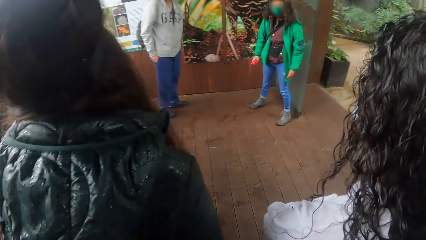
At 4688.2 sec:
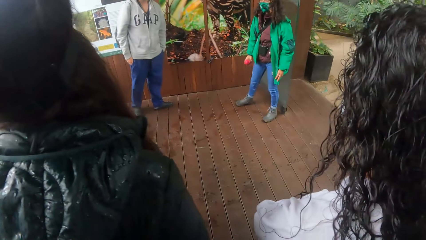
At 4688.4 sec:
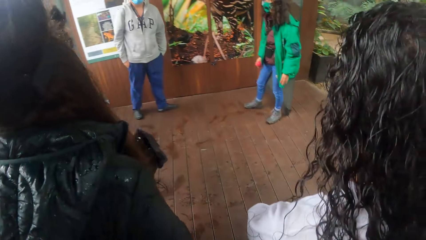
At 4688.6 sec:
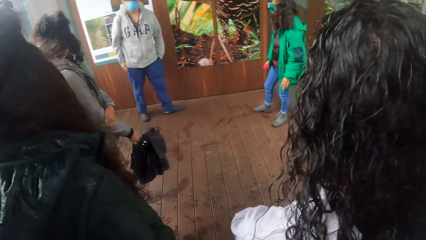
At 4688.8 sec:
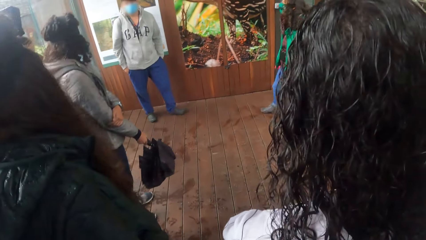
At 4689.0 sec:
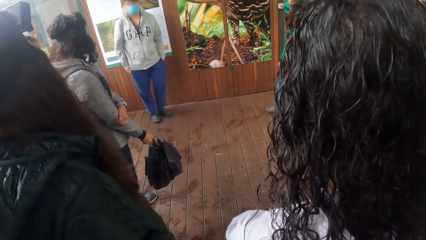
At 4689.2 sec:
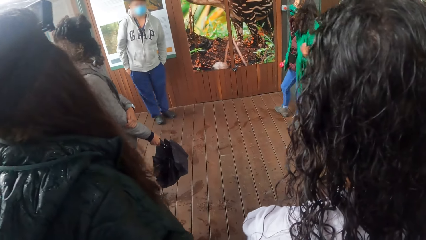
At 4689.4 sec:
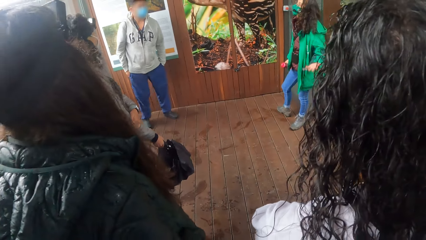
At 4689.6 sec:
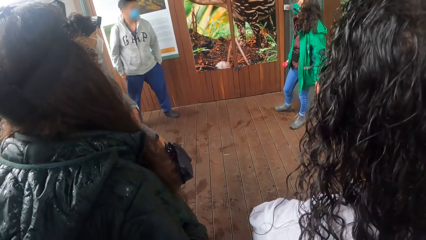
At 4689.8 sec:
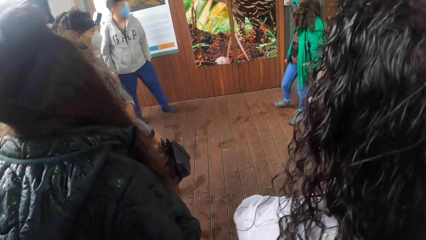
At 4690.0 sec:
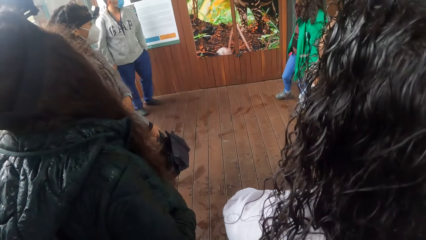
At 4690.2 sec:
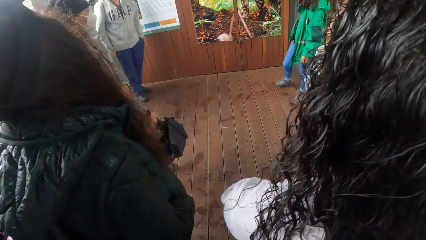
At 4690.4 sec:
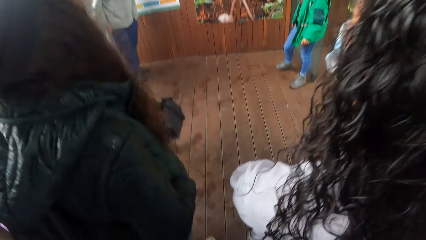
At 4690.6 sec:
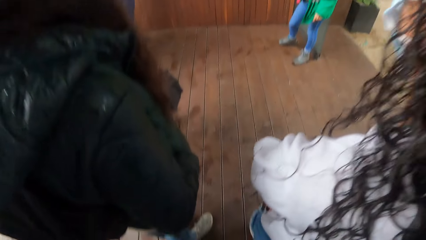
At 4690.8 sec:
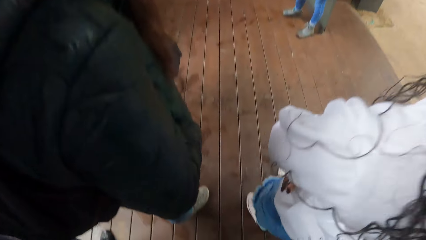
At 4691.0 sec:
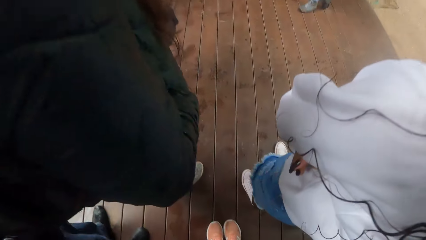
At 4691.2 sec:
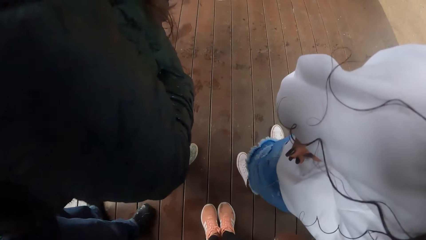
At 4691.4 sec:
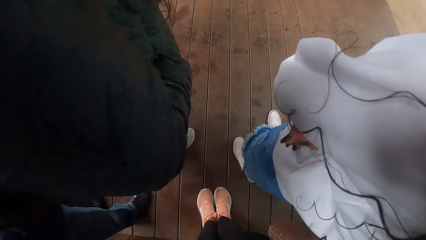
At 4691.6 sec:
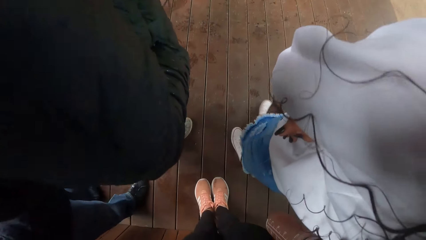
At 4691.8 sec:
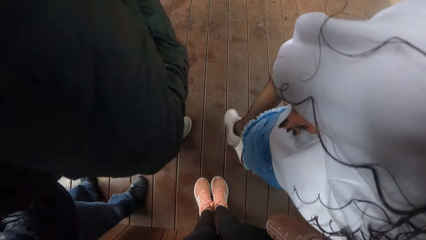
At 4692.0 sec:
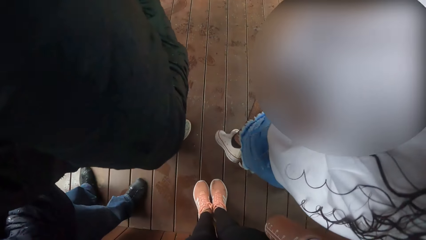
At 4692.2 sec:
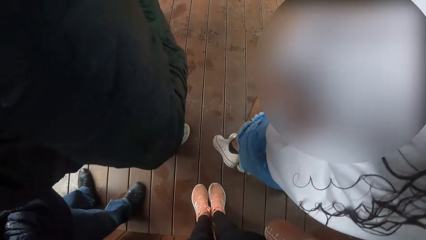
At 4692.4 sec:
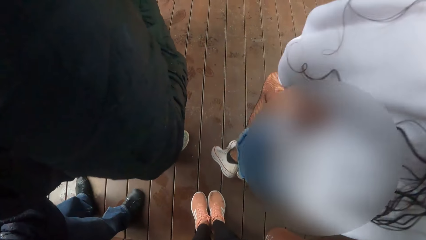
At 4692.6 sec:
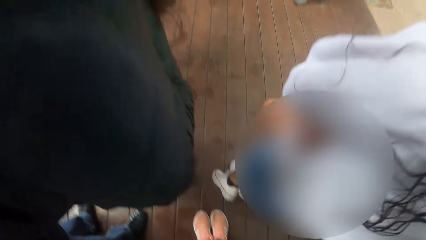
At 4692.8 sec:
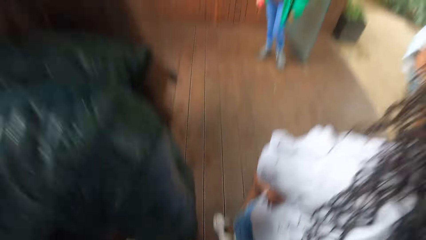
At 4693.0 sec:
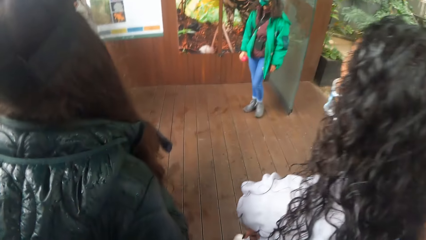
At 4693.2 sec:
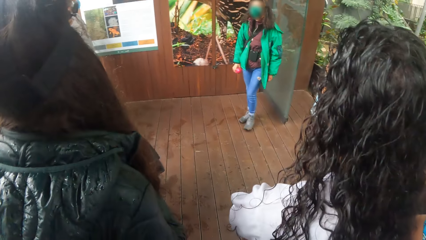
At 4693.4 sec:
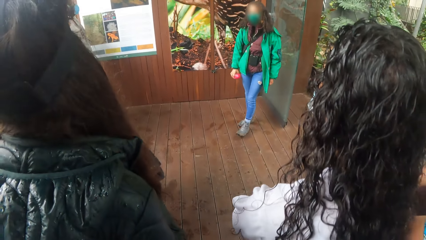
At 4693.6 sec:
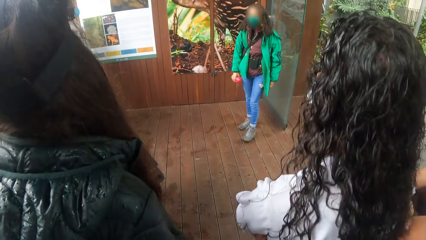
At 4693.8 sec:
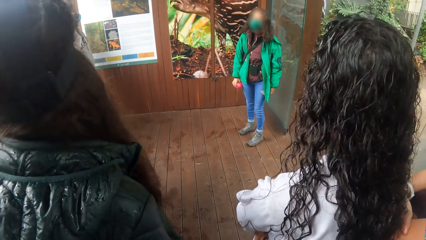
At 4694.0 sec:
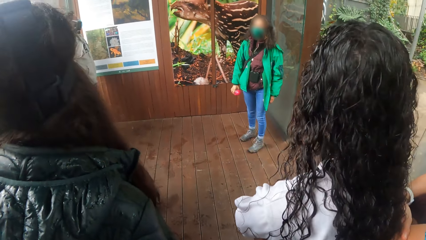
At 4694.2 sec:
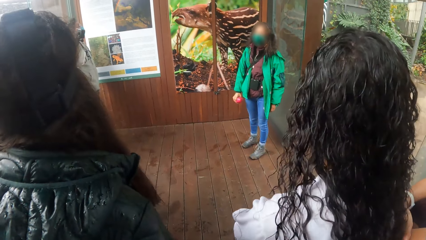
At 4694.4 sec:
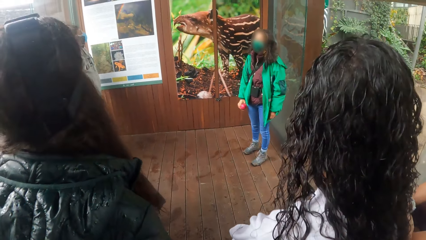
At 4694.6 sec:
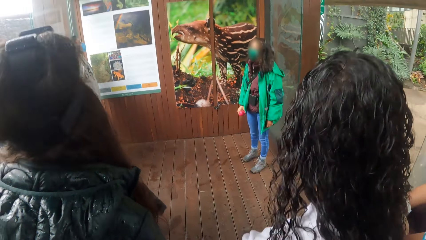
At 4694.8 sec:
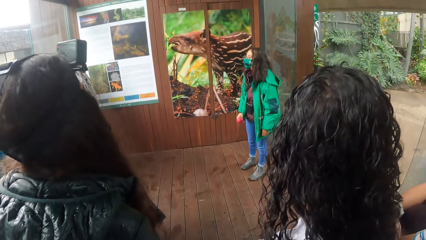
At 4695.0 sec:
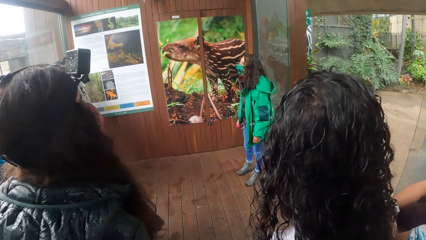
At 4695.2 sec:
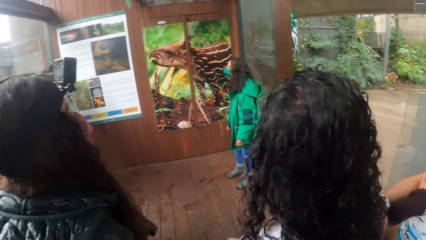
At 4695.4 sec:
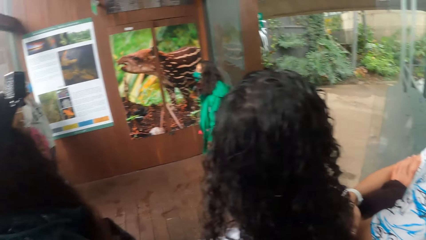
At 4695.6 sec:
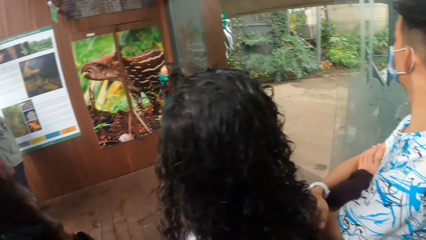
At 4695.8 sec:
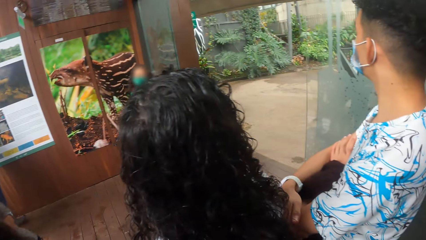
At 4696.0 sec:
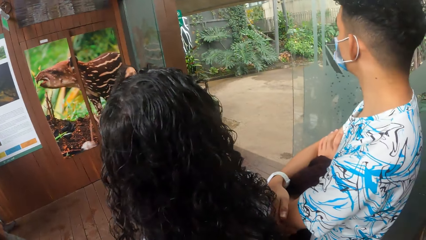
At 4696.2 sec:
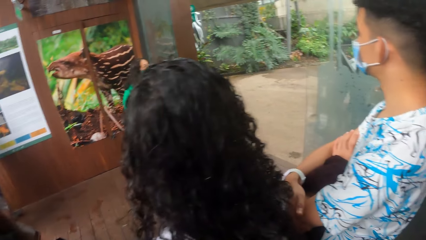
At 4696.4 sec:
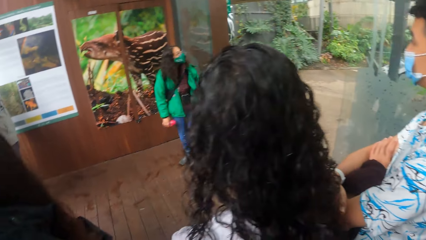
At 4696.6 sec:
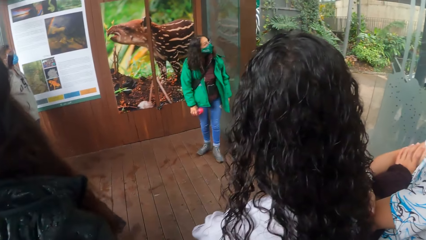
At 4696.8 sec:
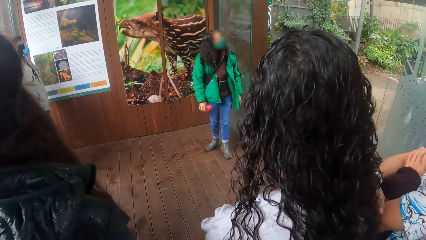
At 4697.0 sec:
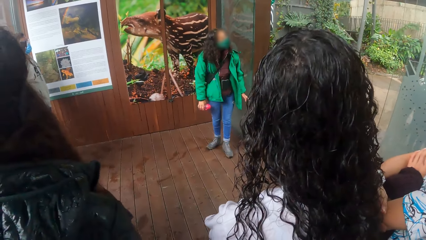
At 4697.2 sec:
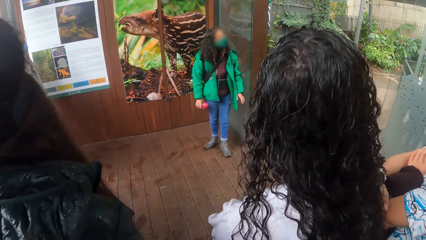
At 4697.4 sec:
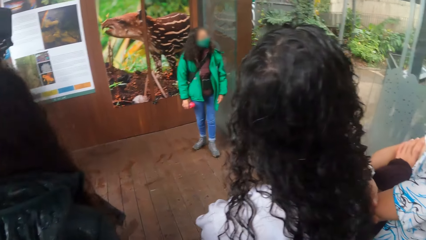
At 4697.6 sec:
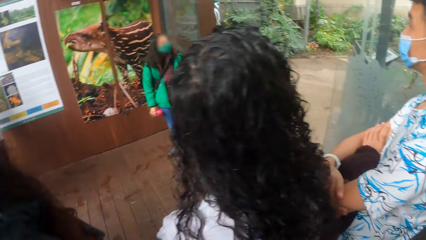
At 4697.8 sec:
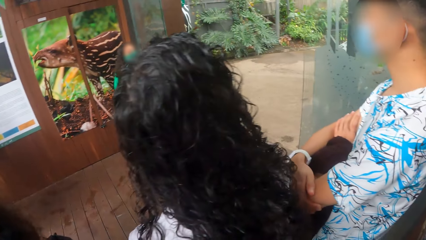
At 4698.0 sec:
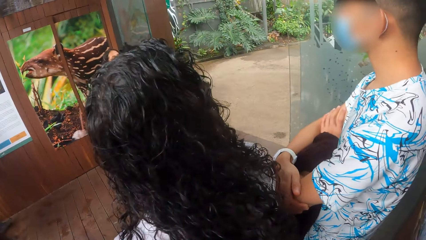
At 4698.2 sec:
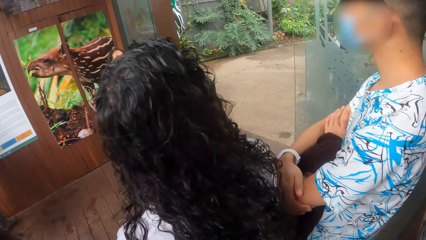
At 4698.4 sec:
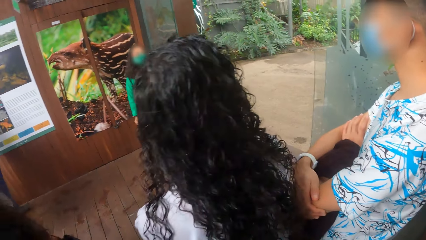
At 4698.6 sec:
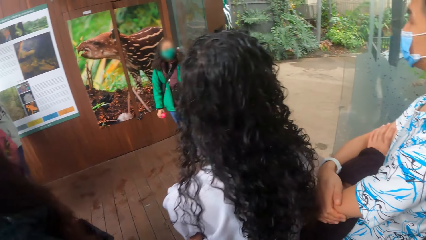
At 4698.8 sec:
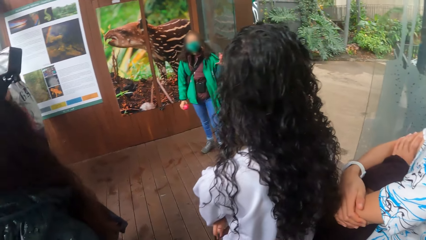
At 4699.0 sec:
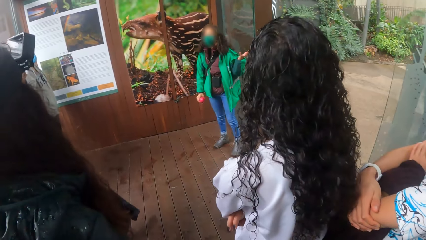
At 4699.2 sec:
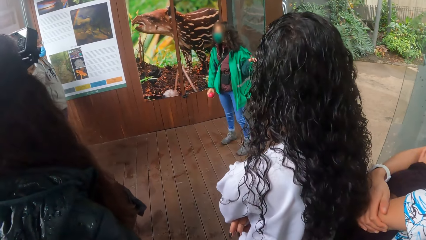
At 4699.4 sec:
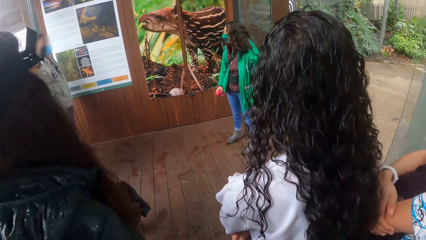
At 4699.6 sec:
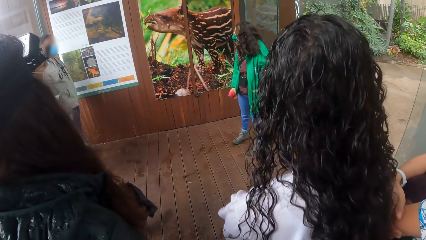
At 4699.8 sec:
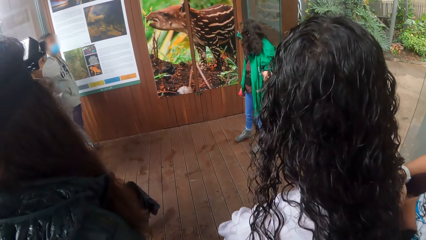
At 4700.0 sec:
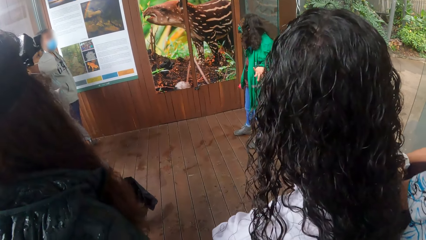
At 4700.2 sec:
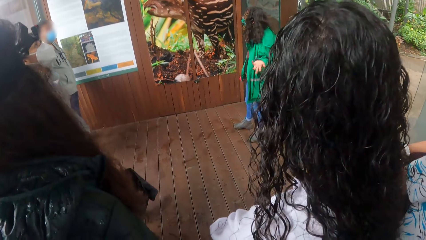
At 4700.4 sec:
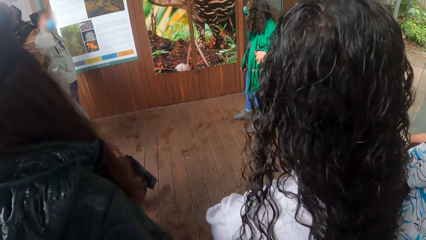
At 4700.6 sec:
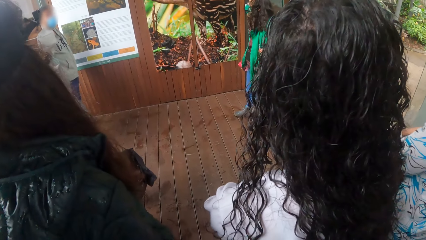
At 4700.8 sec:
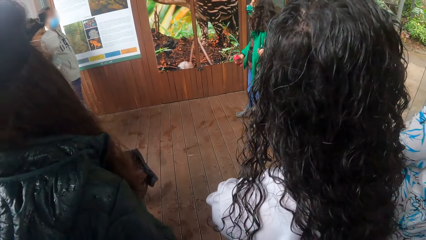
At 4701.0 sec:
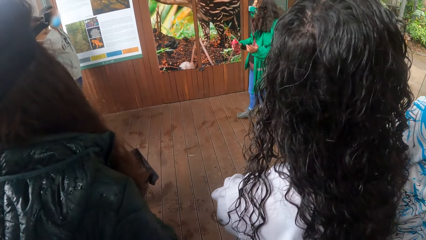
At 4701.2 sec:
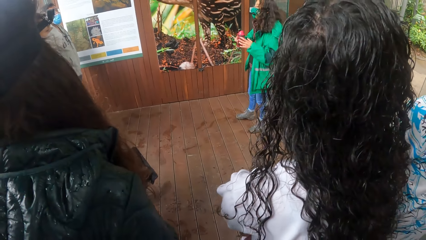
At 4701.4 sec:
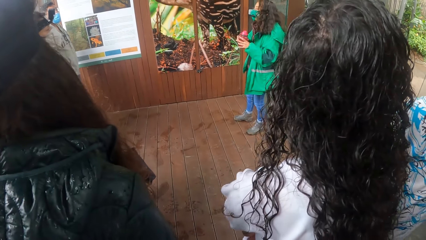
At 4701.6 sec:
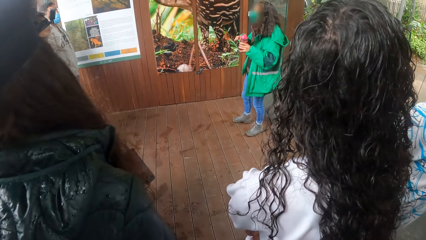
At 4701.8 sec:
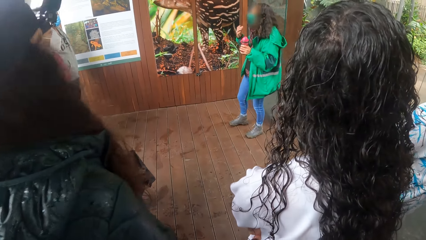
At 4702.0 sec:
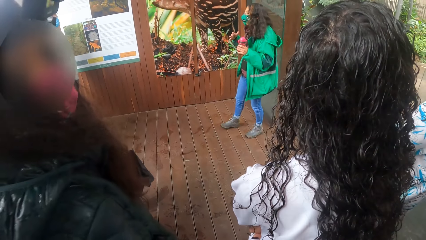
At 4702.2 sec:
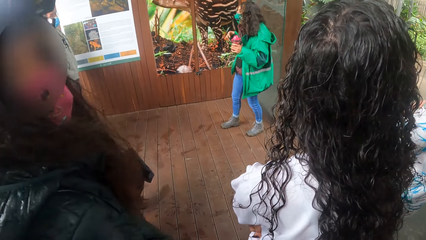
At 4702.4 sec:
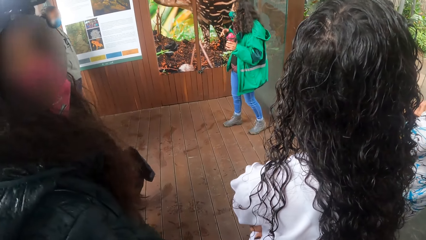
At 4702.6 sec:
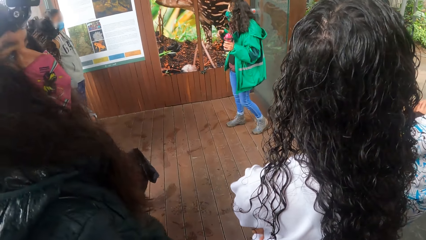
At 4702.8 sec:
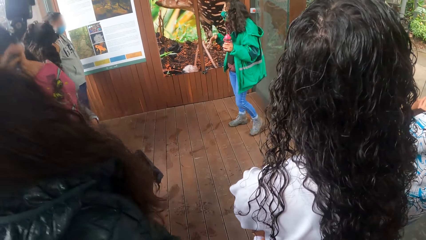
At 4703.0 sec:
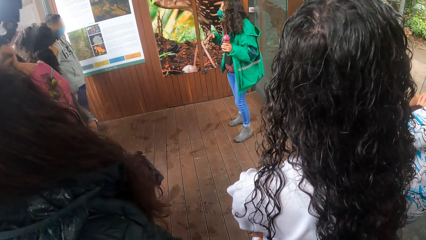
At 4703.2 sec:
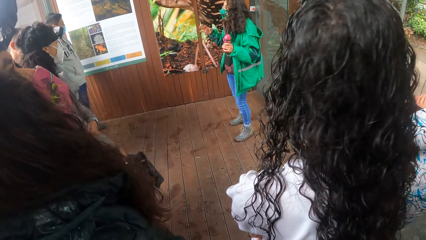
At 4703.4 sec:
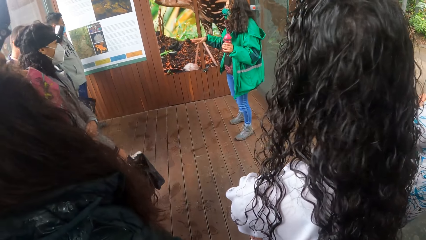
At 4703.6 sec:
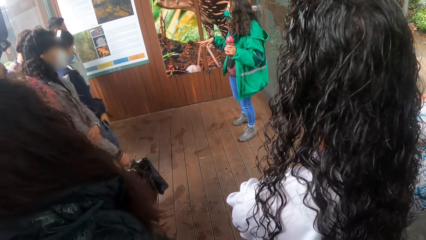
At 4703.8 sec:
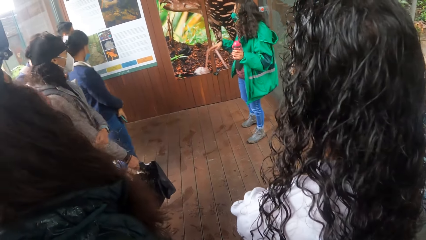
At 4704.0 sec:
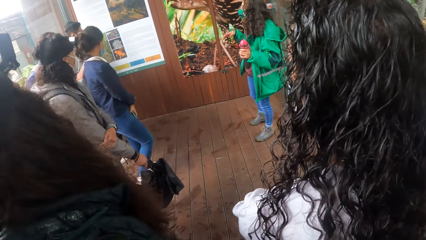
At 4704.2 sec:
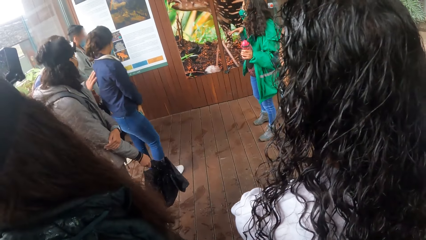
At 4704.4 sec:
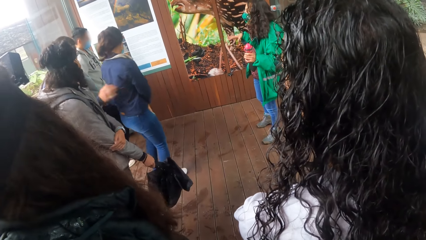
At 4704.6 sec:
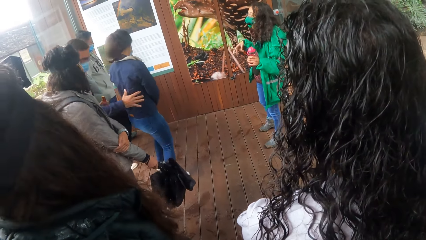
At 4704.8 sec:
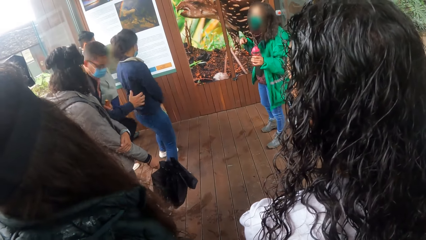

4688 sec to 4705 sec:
The woman interacts with the camera wearer and others in the park. The camera wearer listens to the tour guide. The woman passes a bottle from her right hand to her left hand. The woman interacts with the camera wearer and others in the park.
